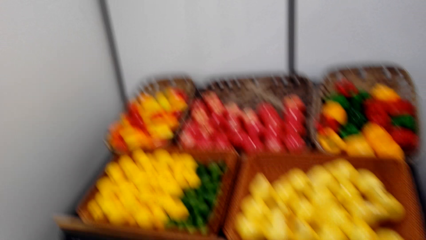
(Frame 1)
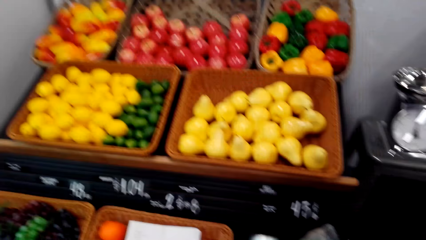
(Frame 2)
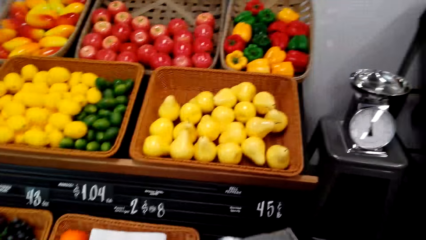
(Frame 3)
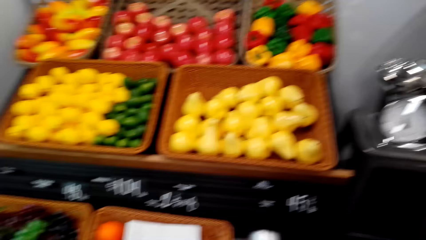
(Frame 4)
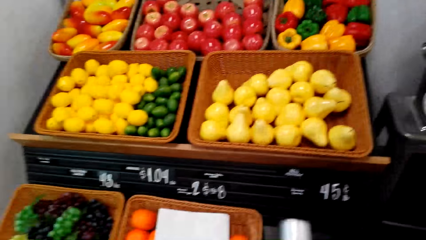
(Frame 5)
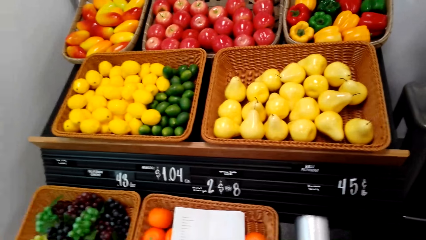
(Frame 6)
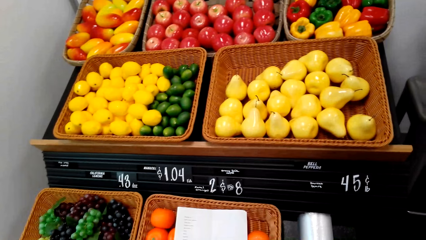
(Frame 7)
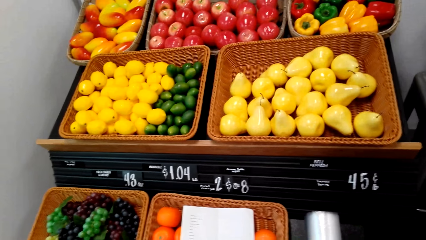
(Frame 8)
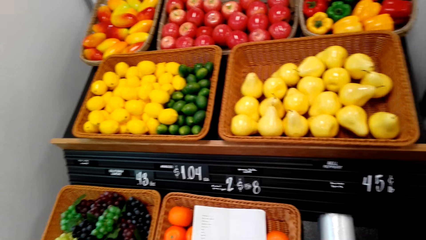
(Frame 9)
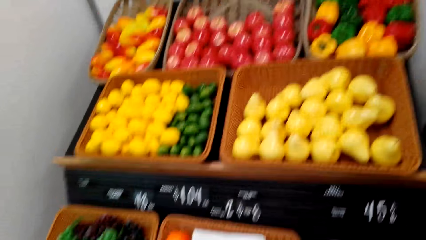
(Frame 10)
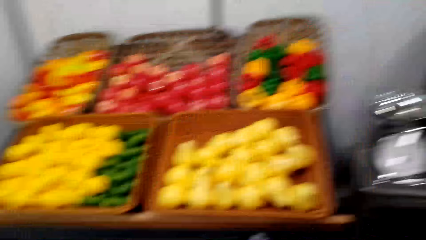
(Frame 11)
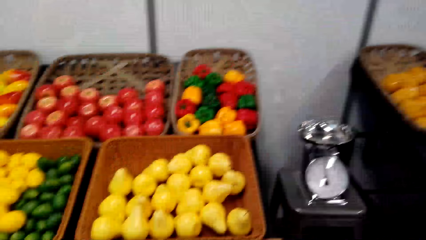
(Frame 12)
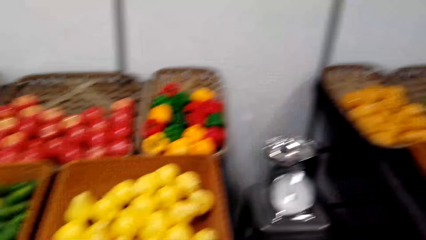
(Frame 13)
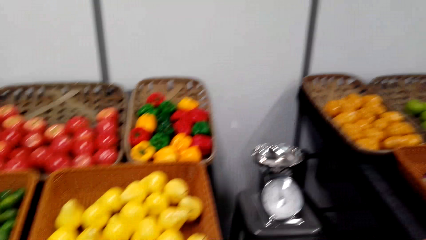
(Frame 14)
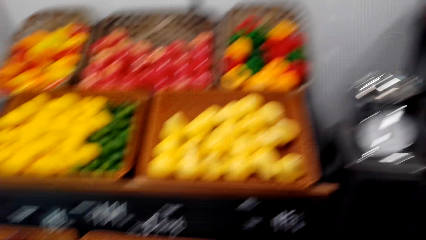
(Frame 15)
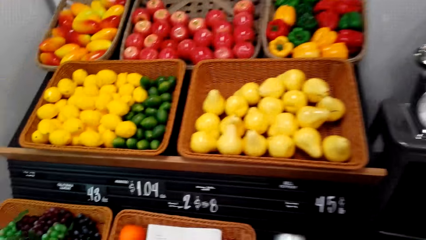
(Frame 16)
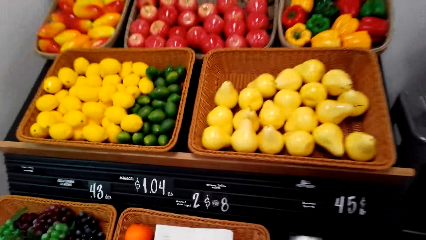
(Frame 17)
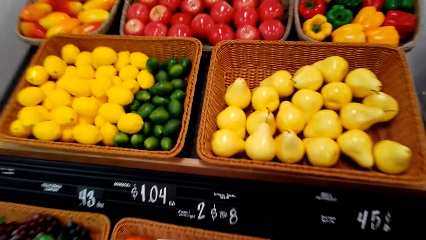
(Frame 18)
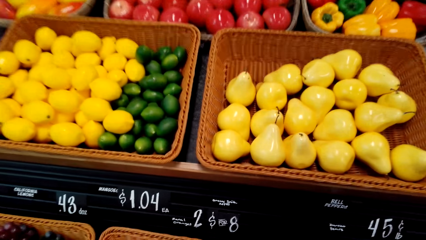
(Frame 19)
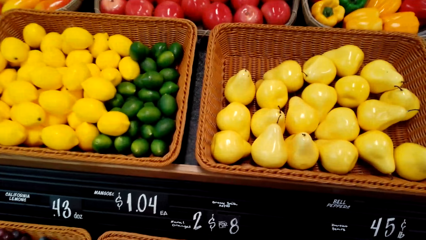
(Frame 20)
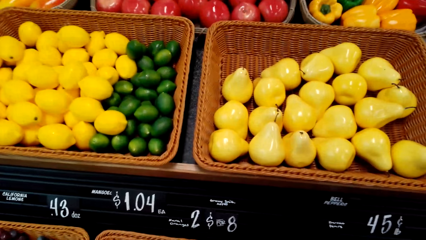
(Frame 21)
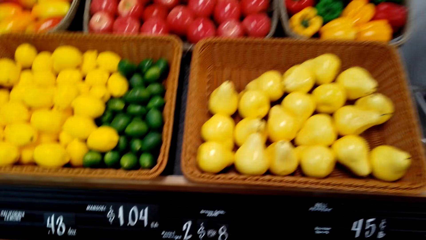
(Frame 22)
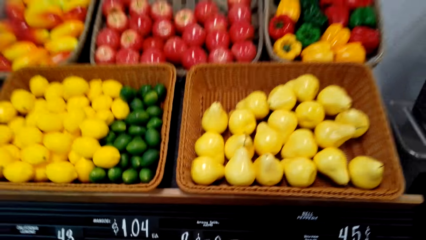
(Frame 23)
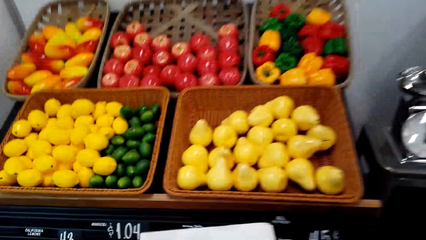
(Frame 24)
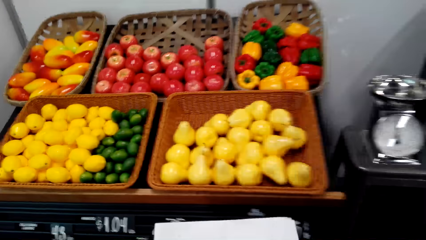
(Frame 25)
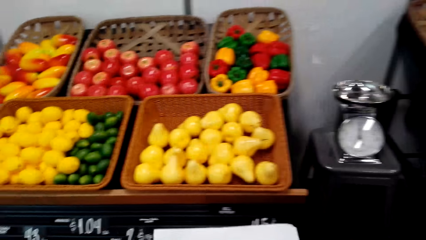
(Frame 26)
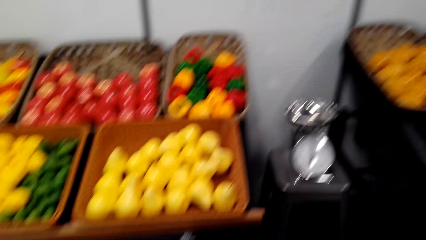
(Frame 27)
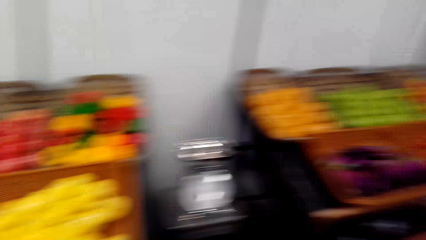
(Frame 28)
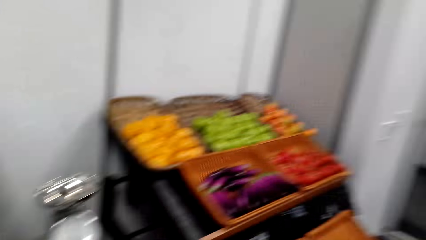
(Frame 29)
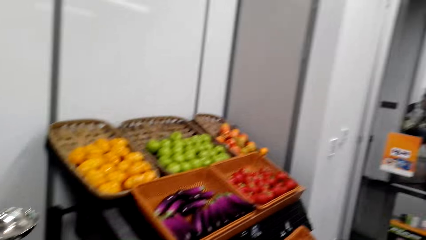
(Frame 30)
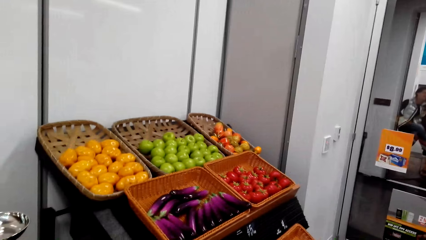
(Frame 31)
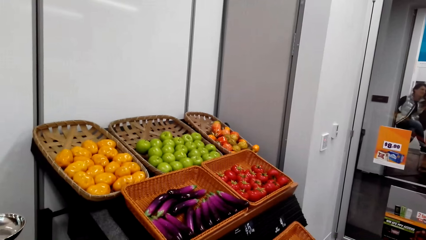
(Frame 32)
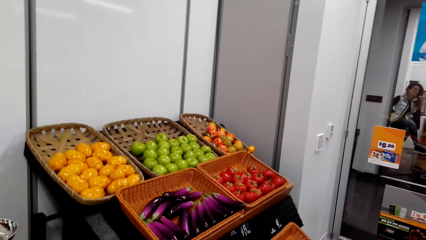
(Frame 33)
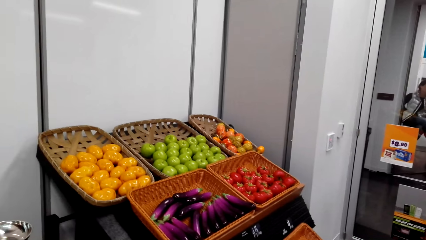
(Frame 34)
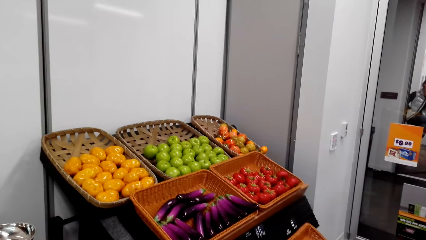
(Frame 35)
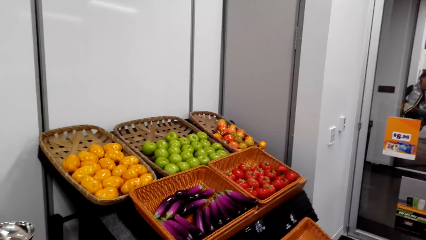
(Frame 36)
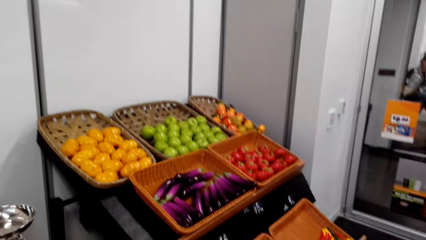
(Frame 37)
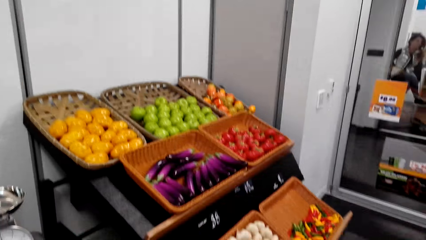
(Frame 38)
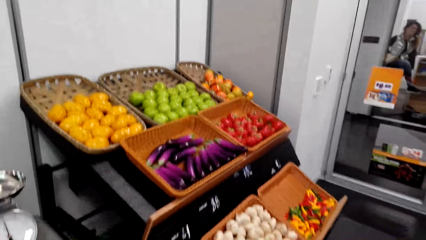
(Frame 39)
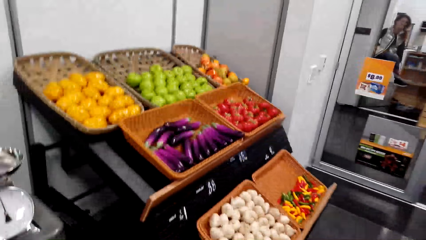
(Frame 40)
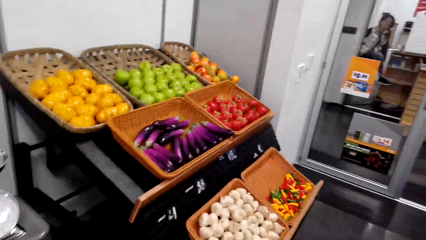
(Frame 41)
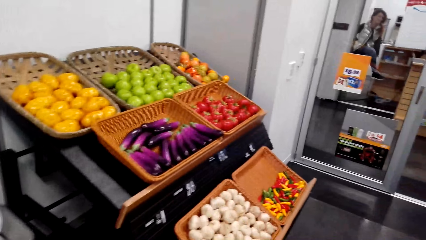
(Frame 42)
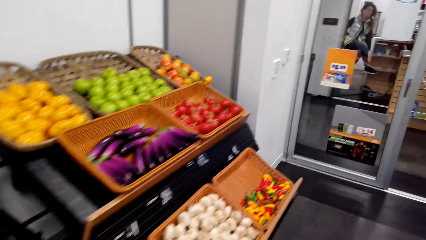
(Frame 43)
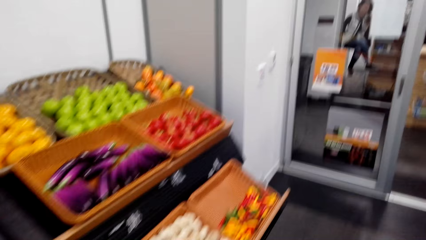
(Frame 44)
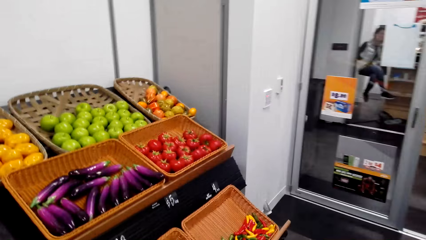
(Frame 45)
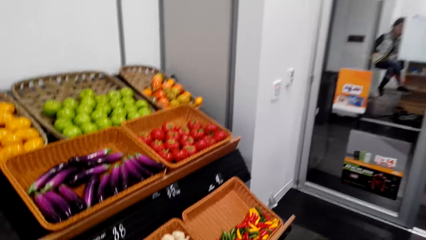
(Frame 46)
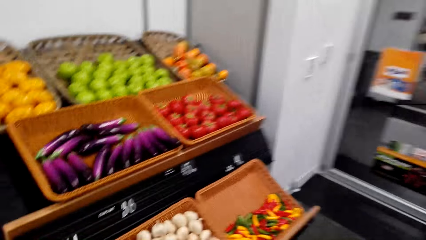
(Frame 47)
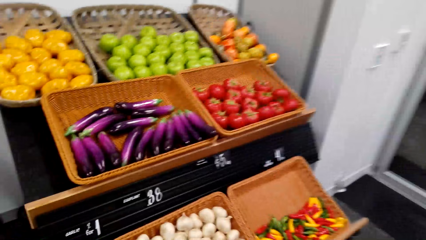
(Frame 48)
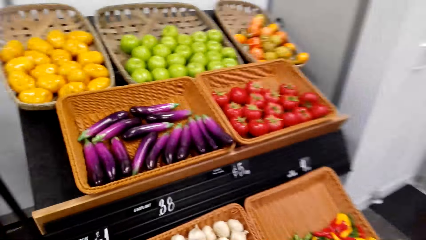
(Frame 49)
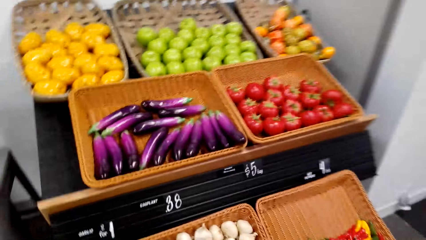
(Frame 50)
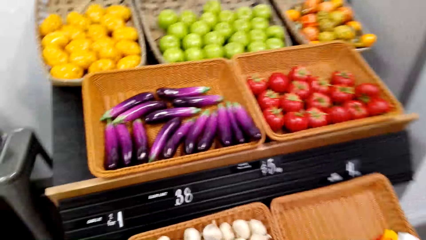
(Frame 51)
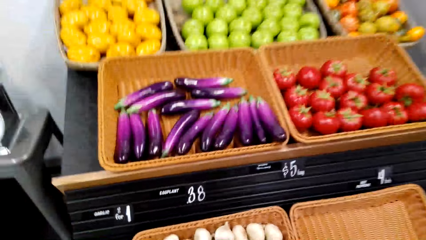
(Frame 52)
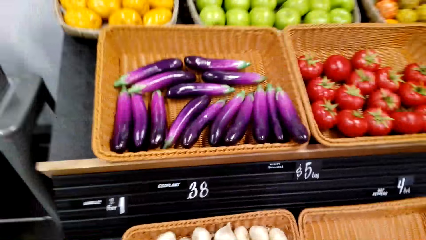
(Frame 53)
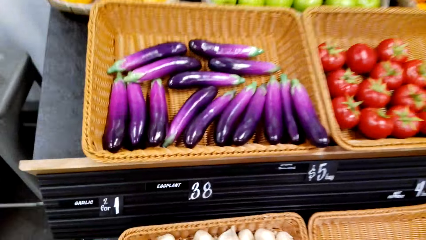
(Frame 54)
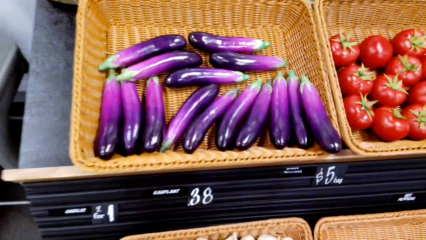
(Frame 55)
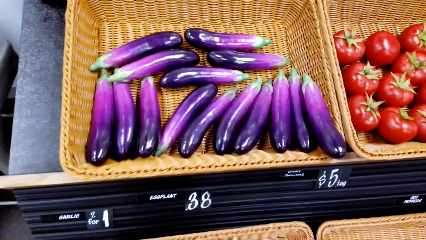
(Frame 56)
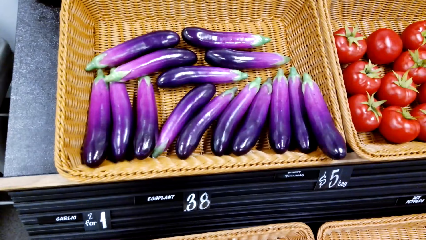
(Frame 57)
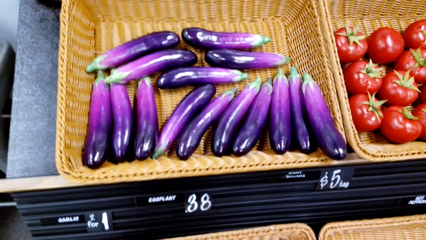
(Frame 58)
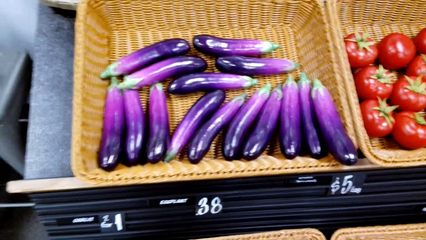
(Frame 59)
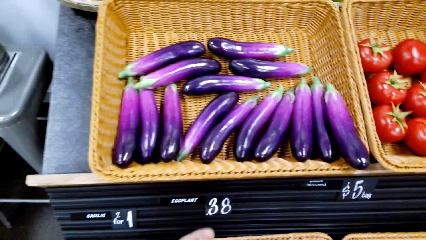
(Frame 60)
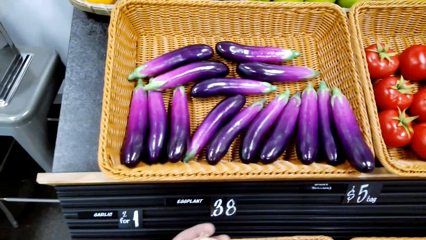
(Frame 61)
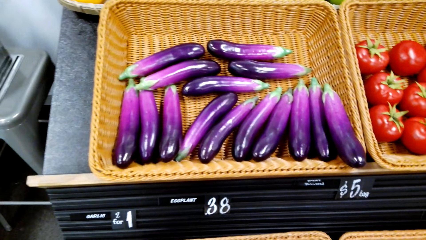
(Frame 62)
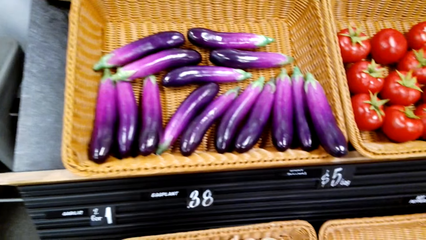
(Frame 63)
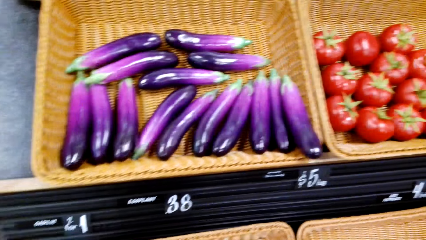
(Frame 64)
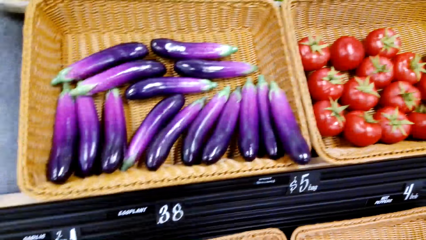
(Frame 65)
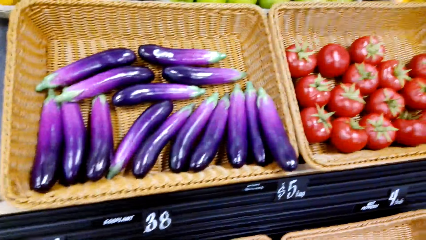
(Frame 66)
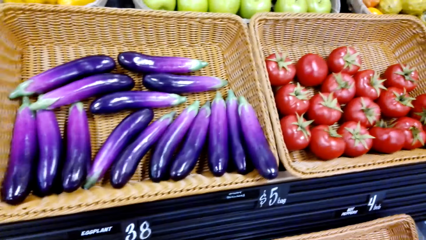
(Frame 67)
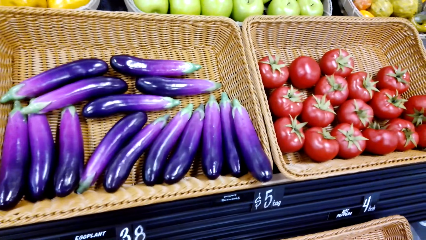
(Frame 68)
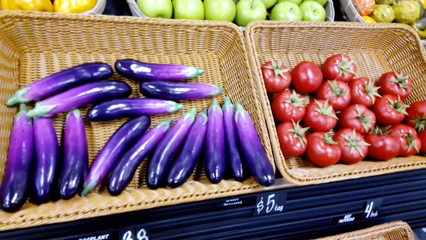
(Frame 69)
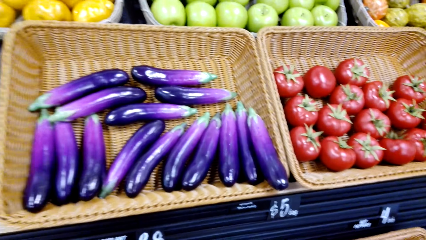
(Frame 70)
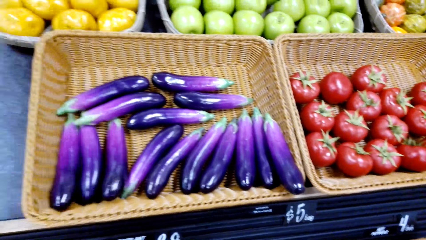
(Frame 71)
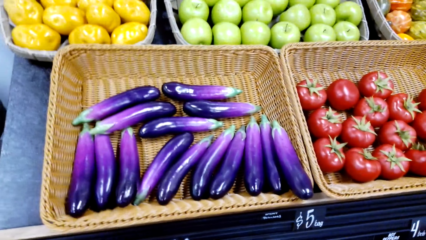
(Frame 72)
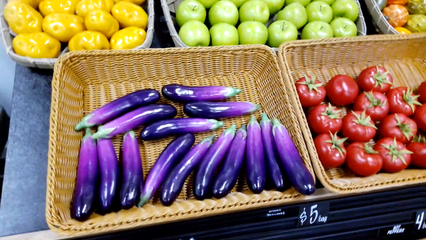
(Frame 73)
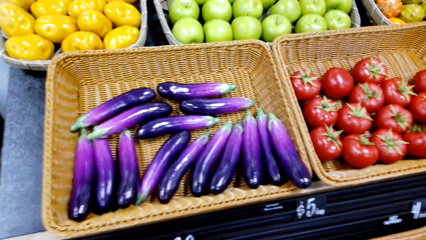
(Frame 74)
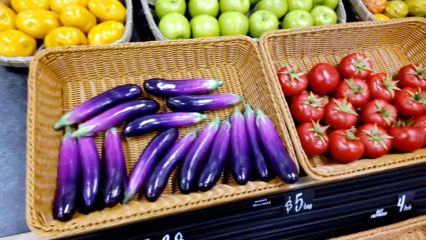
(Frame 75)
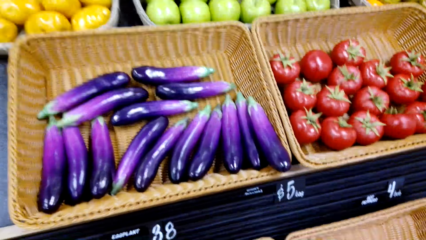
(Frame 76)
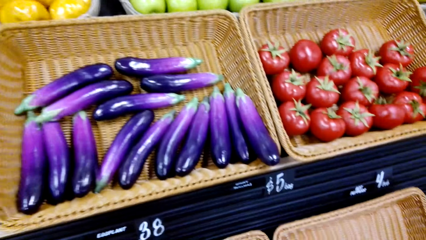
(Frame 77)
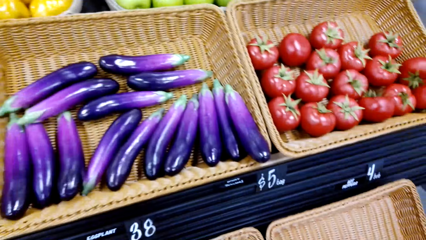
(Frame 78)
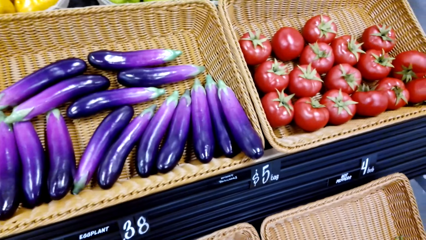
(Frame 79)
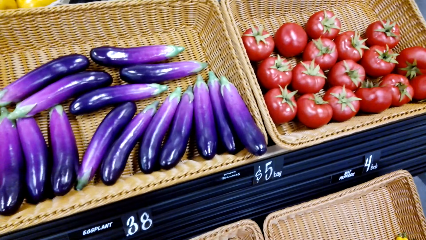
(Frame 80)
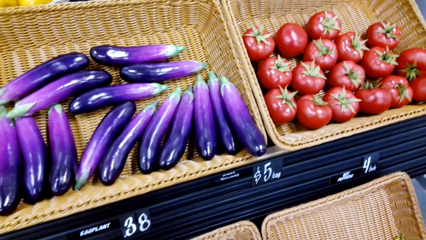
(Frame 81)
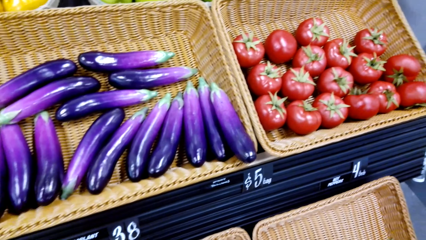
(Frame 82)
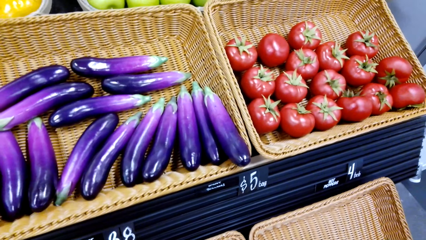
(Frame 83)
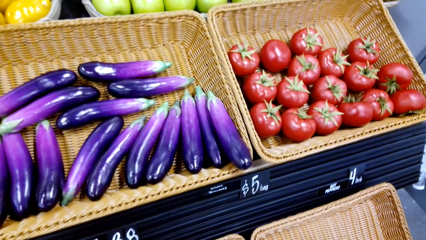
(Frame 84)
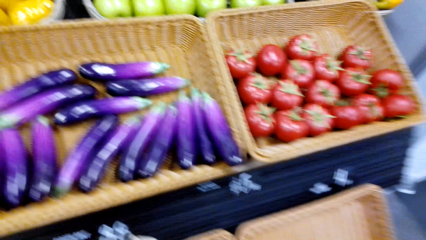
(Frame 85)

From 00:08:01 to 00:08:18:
The camera wearer looks at the vegetable display rack. They pick up the sheet of paper. They look around and walk around. They pick up garlic.
